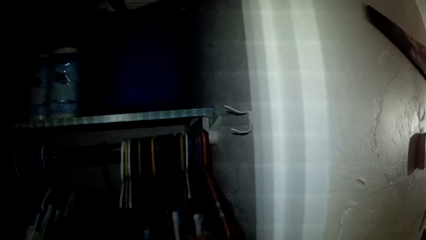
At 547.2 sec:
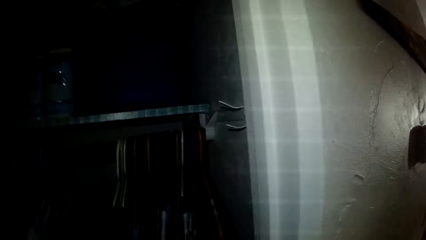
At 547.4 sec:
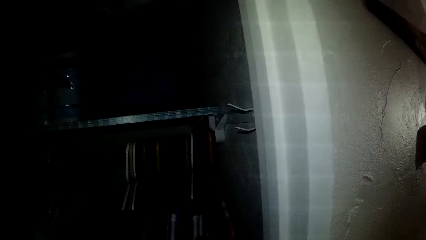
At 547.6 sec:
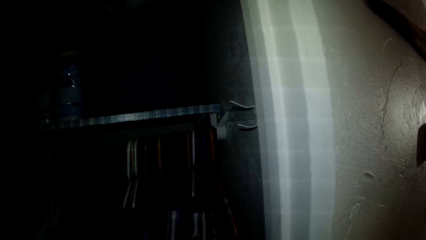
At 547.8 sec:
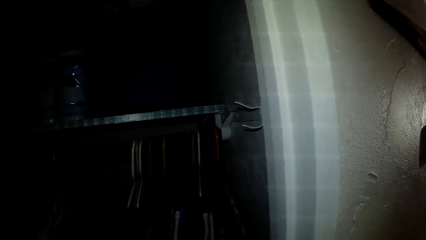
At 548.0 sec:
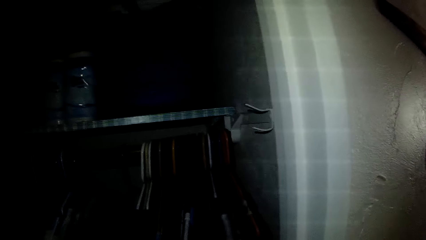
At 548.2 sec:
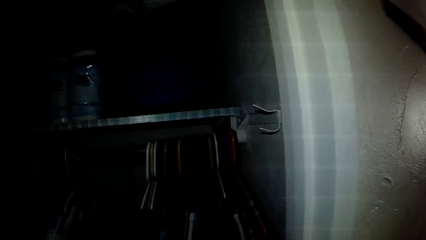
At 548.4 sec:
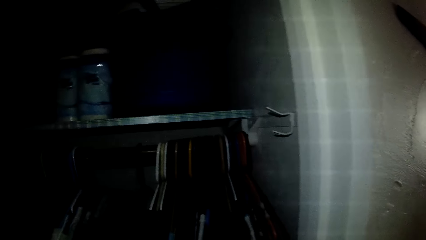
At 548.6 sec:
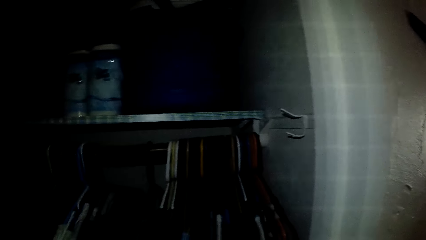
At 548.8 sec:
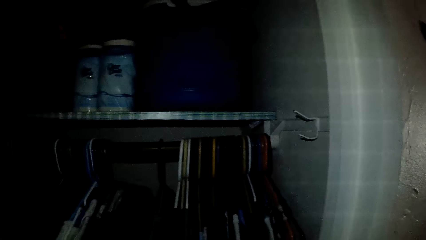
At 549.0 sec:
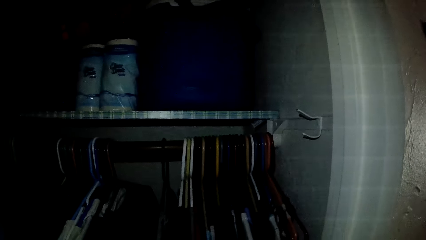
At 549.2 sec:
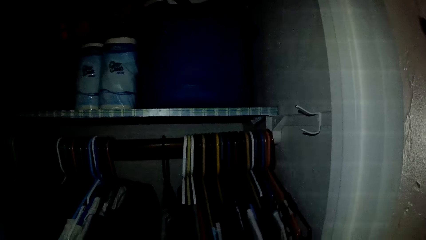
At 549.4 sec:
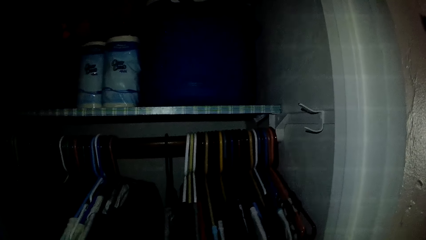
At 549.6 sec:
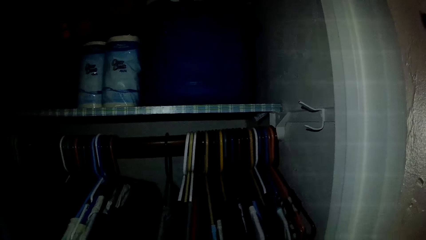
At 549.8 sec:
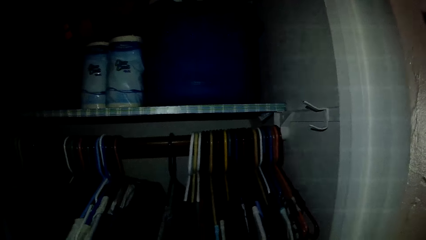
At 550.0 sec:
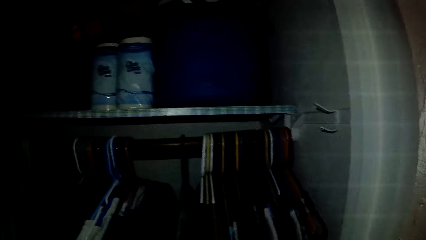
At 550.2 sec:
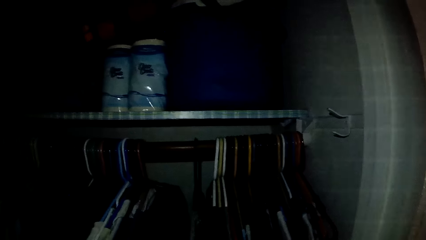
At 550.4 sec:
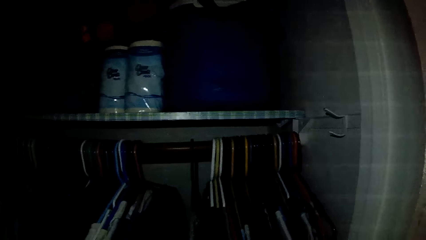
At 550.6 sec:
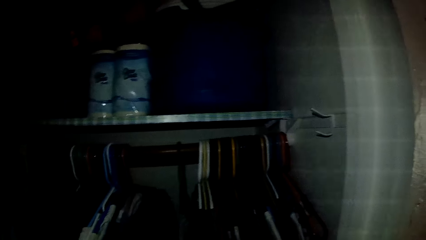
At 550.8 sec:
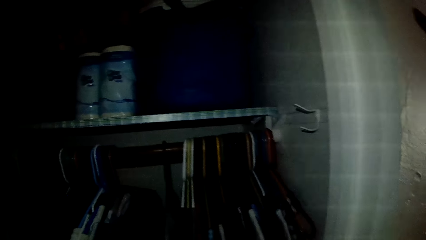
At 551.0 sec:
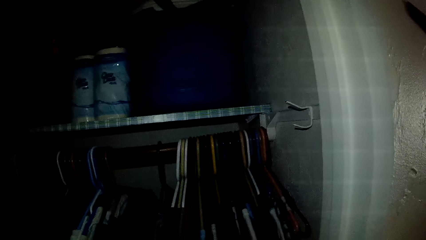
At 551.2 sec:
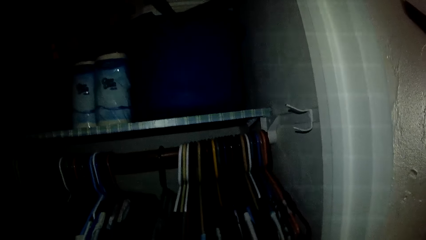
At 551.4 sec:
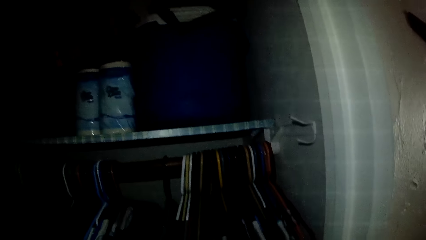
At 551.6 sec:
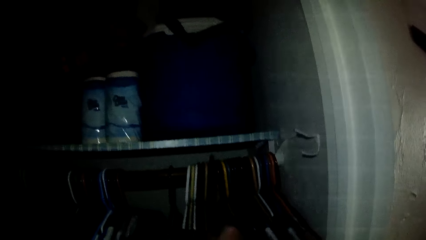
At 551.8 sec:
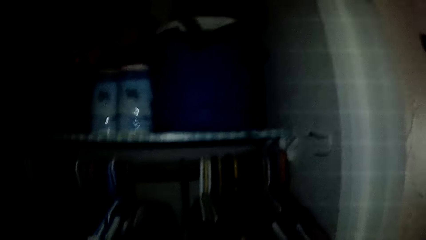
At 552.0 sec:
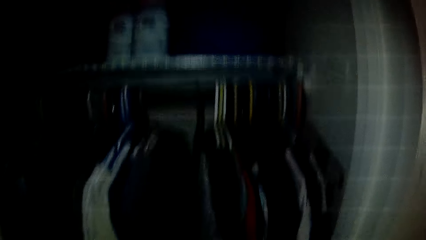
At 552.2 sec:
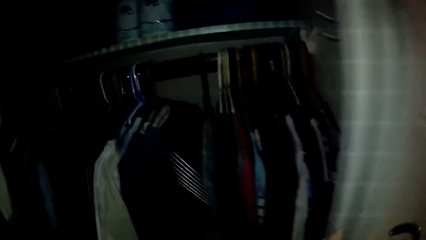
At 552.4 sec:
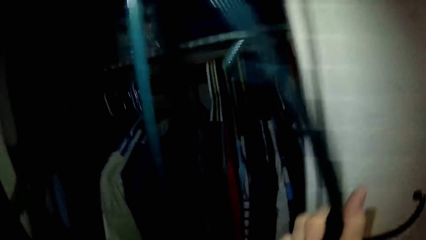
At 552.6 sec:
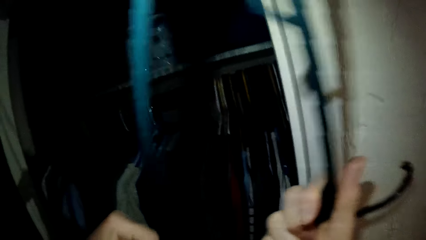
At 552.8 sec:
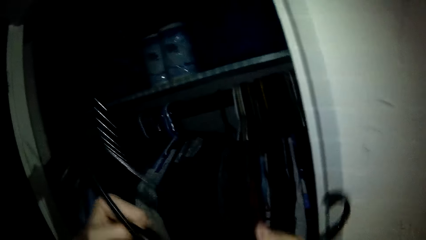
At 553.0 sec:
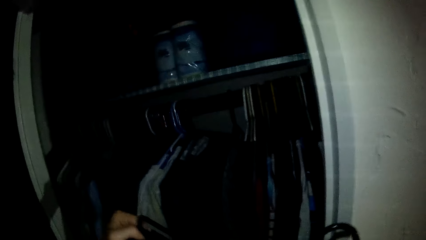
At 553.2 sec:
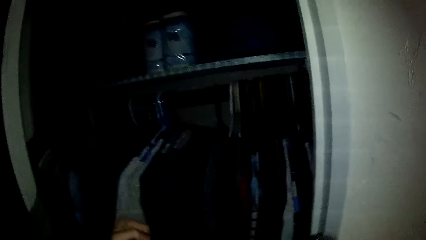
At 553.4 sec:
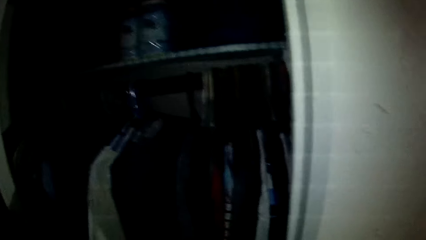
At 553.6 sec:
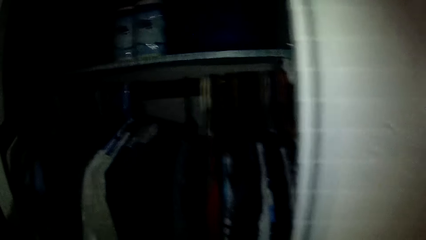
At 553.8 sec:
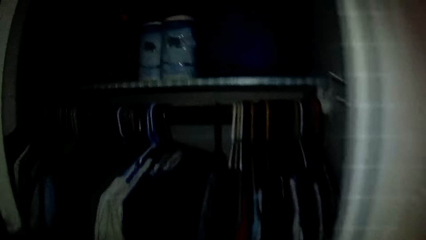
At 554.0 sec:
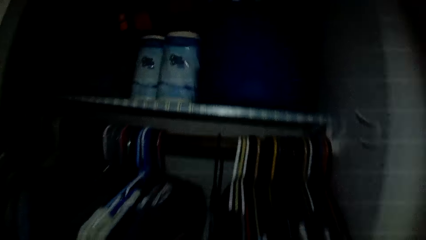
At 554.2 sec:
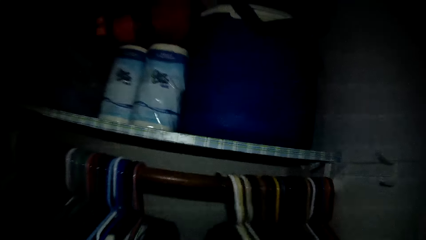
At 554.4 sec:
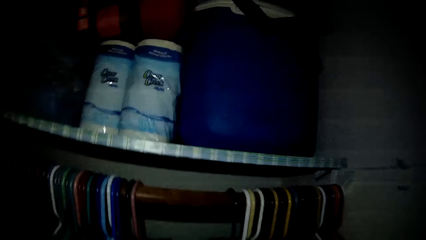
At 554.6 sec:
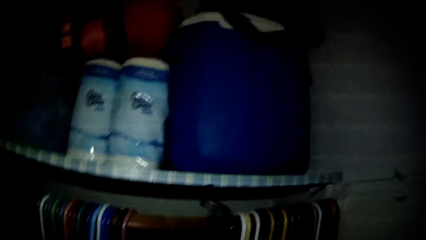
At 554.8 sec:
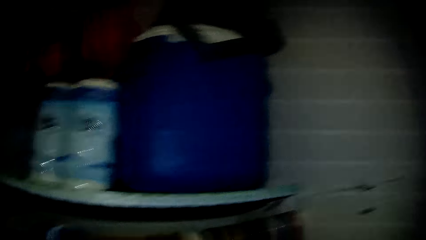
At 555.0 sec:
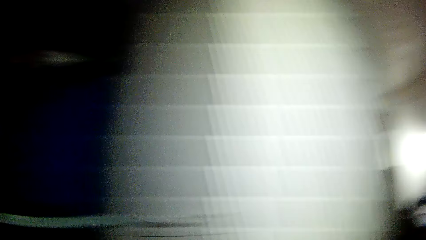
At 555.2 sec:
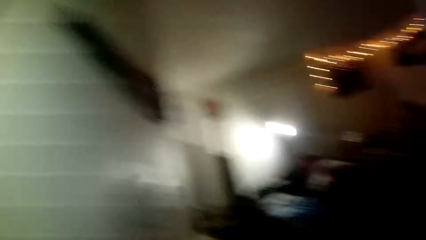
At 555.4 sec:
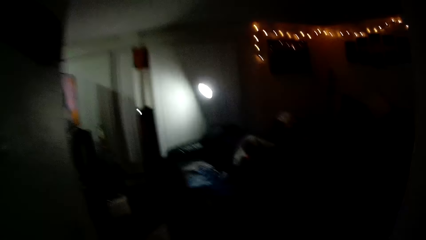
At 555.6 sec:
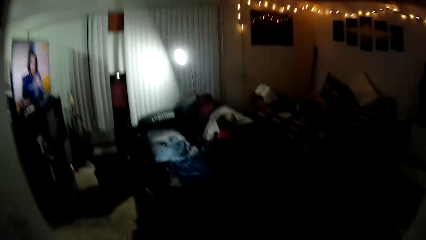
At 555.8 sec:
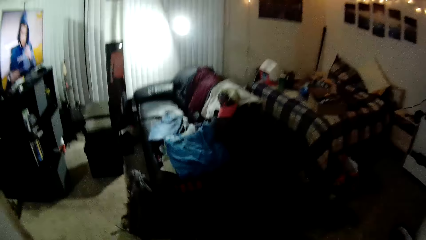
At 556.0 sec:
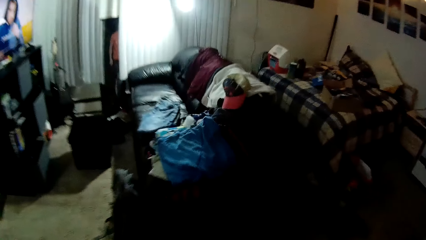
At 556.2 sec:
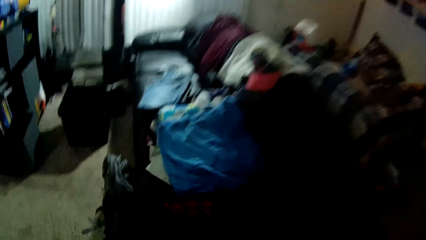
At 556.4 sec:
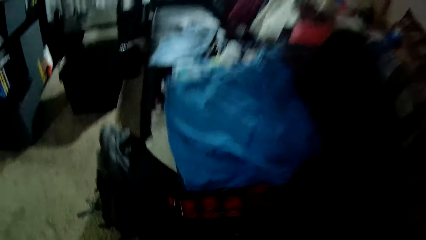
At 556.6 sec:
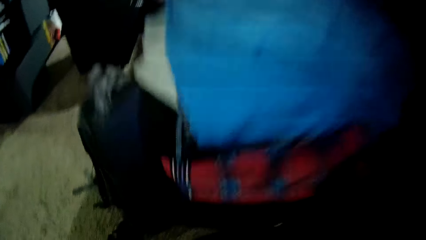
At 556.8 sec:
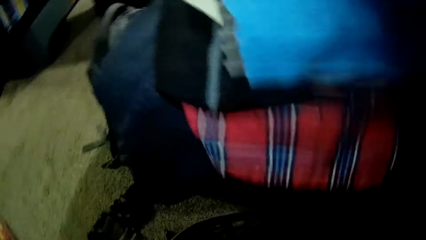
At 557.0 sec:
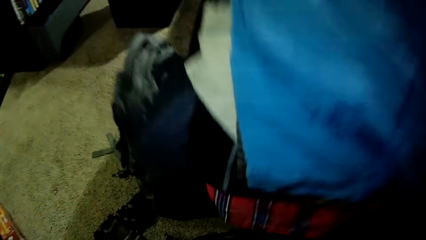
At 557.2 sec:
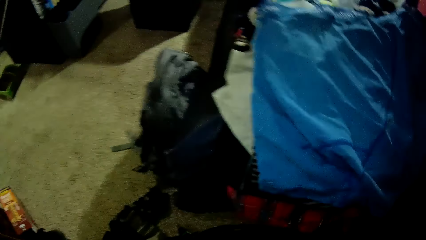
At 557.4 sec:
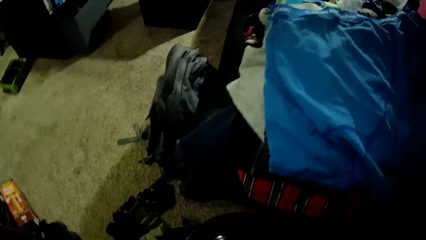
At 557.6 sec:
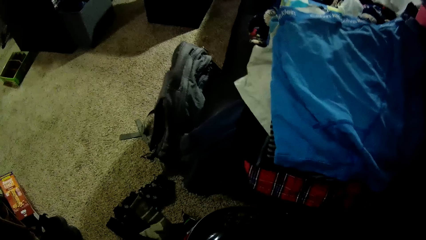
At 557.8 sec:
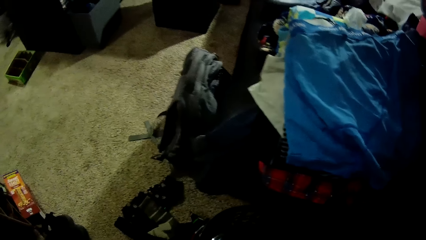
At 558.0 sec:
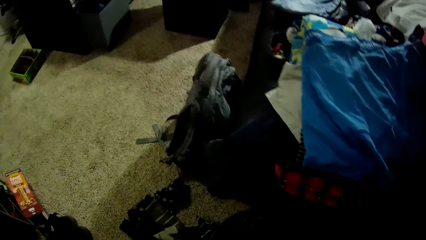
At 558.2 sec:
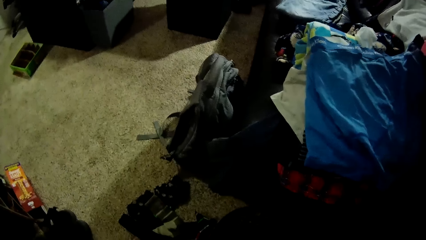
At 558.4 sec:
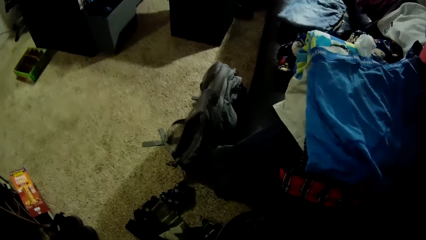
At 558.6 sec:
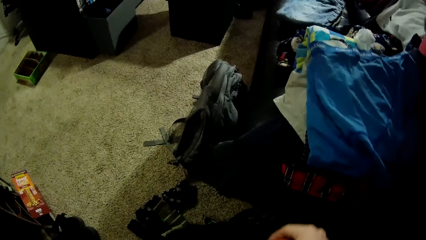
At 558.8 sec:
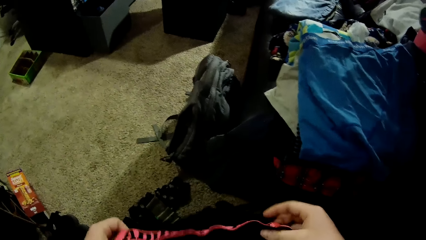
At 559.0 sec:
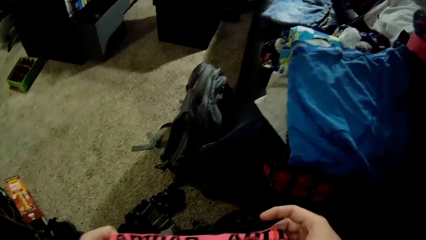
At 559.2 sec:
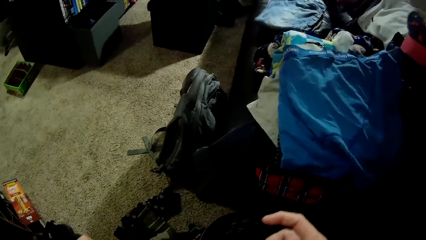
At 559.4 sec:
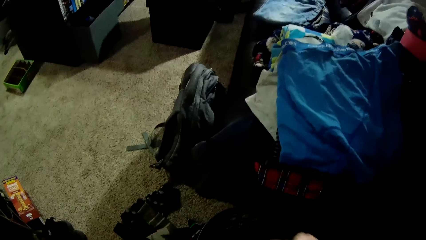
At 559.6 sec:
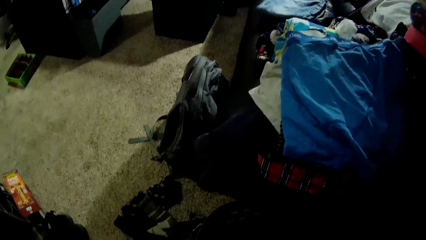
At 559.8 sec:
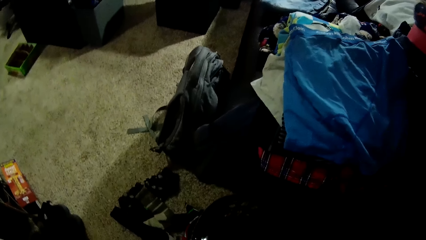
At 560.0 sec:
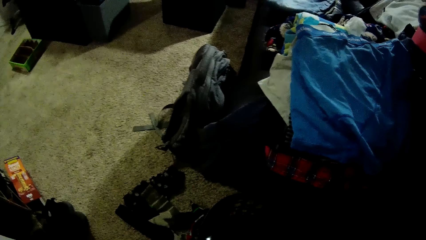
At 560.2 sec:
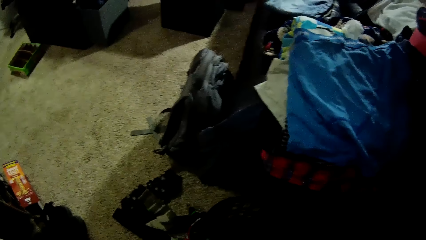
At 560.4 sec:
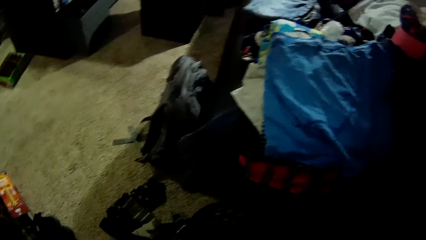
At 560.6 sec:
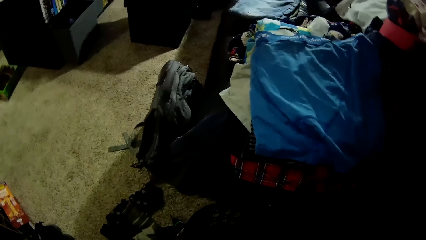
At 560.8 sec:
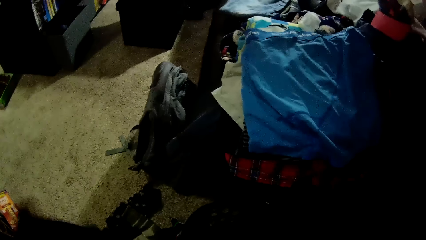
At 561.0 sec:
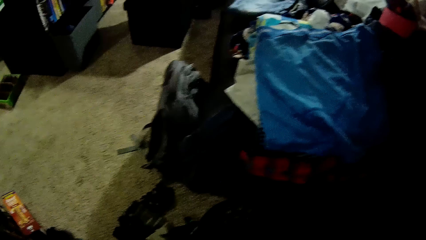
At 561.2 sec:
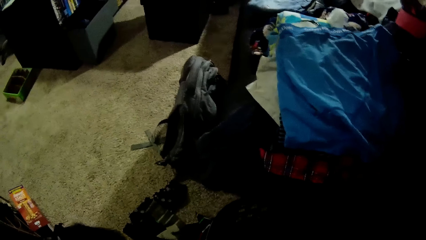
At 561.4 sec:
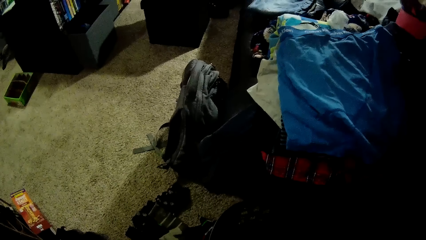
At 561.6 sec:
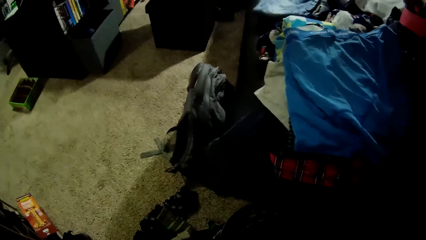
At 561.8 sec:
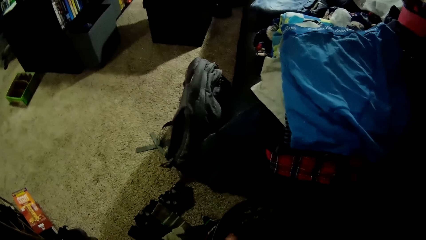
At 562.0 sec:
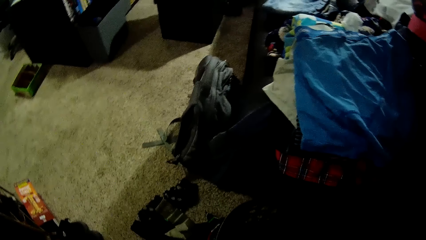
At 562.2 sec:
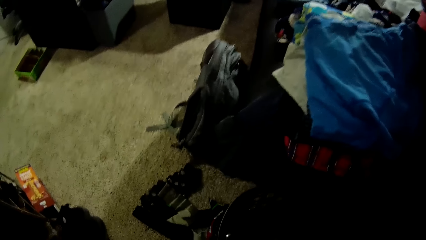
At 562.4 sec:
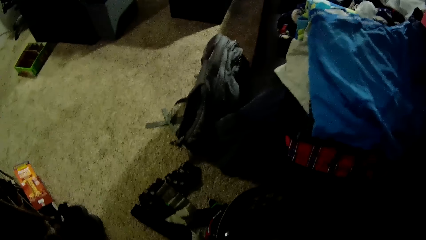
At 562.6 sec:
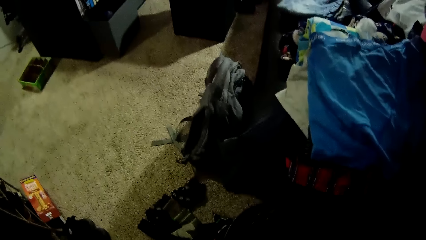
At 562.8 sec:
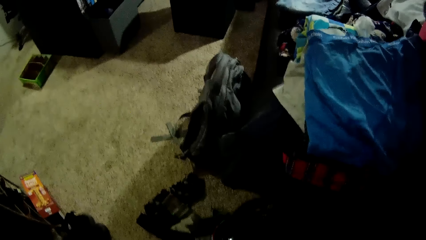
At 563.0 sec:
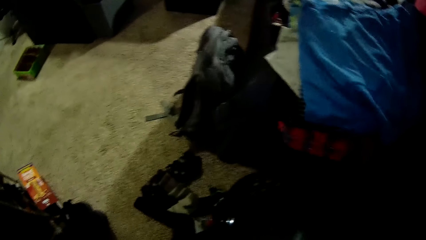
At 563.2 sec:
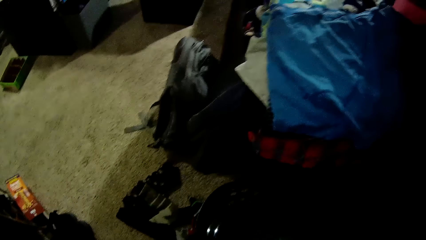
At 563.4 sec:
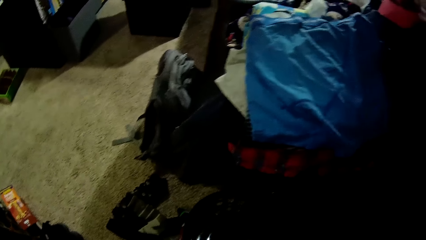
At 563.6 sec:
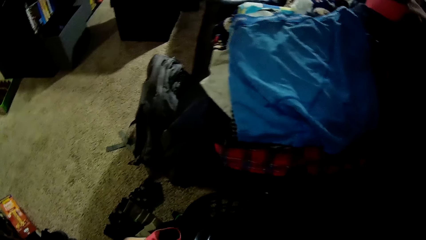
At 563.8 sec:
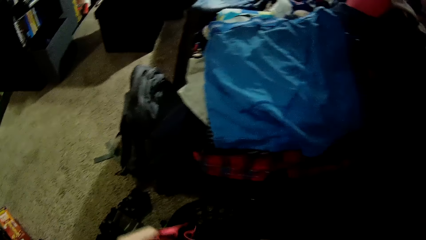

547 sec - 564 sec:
The camera wearer moves cloths on a closet pole. He picks a hanger from the wardrobe with his right hand. He picks a hanger on the closet pole. He places another cloth on the hanger. He moves some clothes in the wardrobe with his left hand. He hangs the other cloth in the wardrobe. He turns from the closet. He picks shorts from the laundry basket and straightens the shorts.
